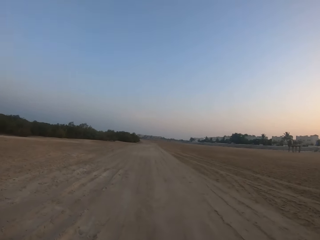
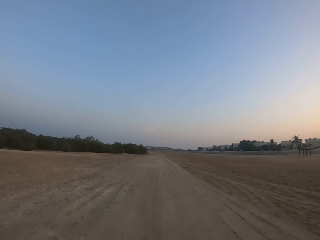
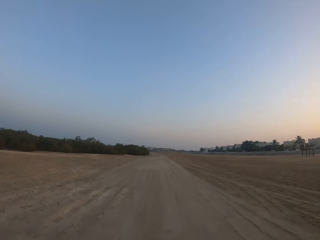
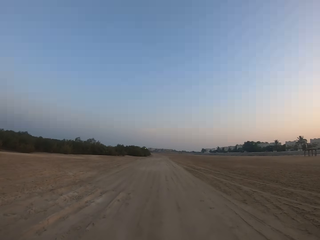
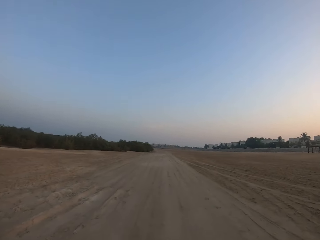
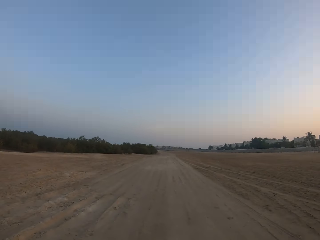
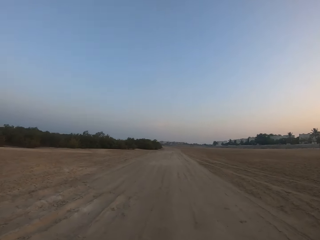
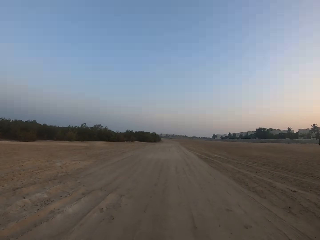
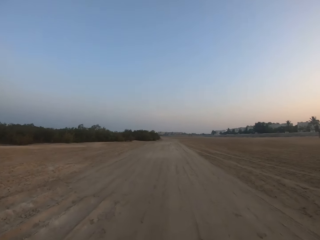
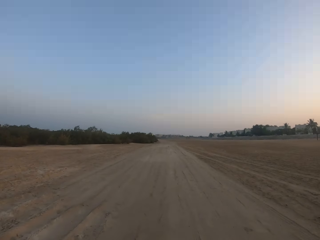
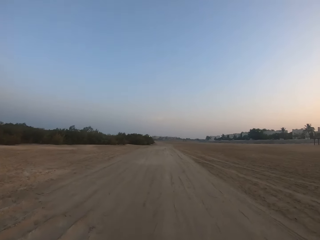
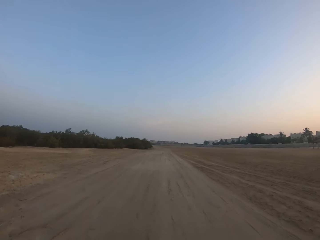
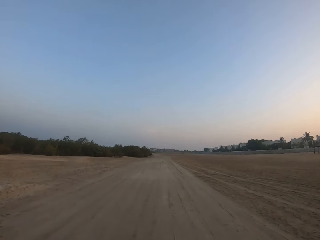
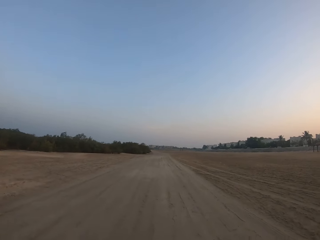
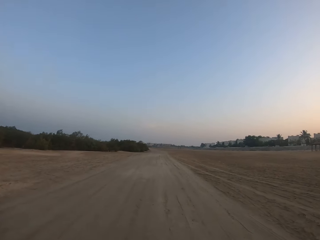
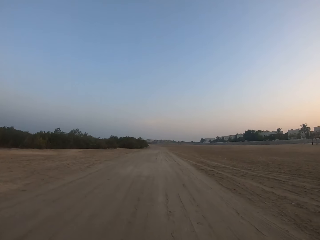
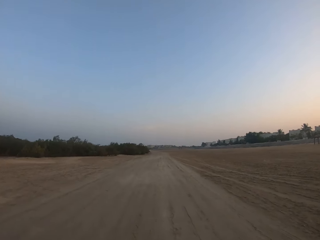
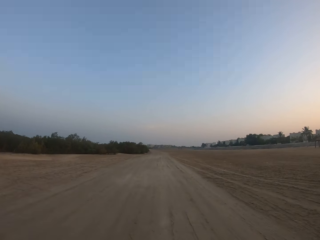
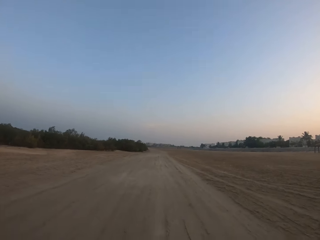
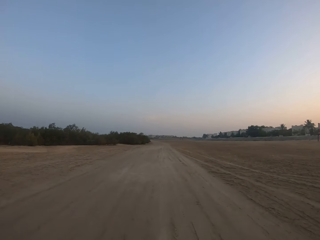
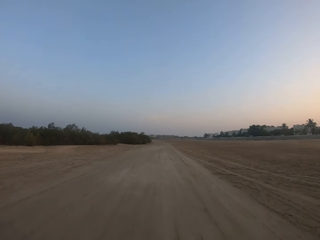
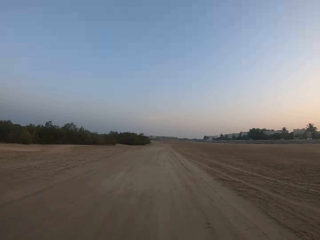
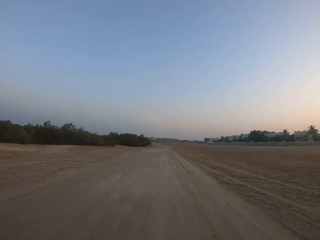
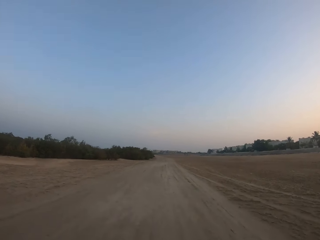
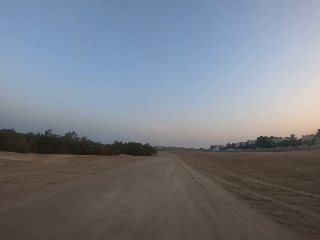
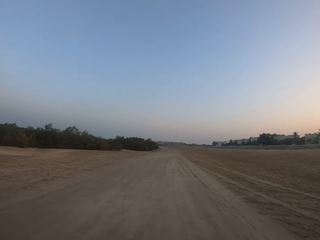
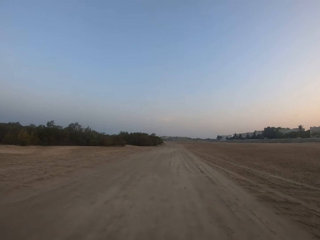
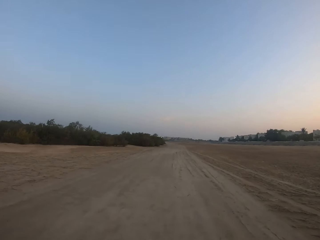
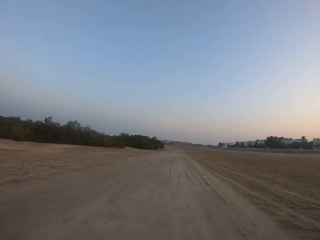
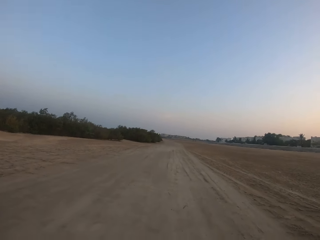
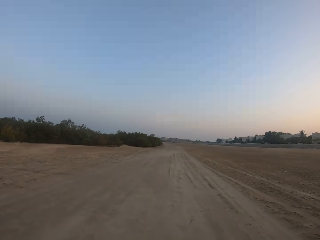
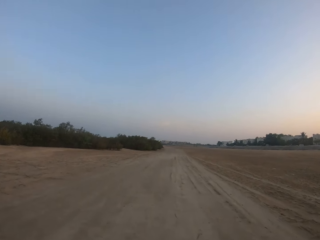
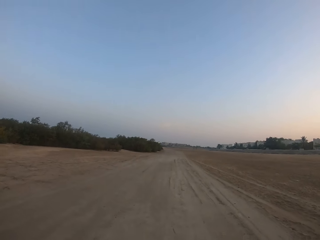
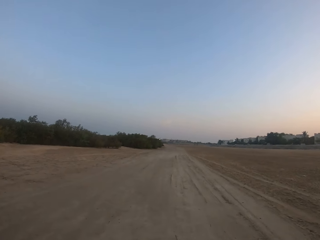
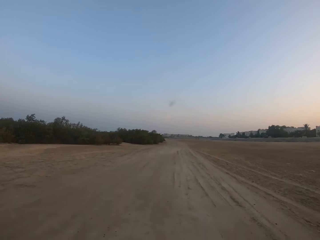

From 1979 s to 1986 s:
The camera wearer drives around.

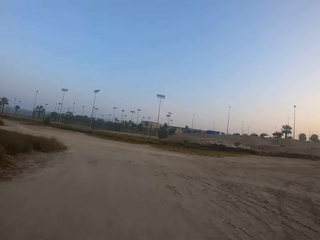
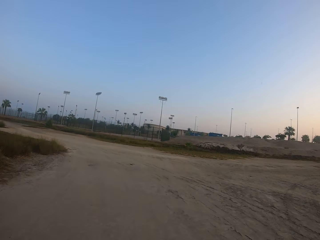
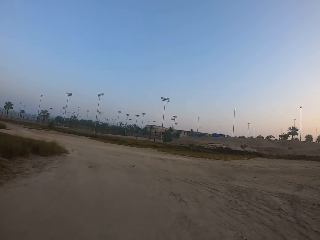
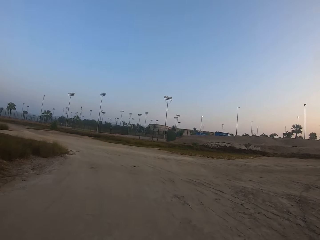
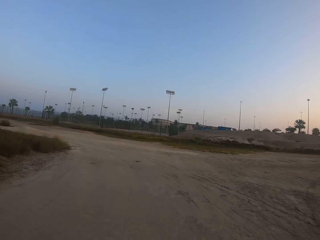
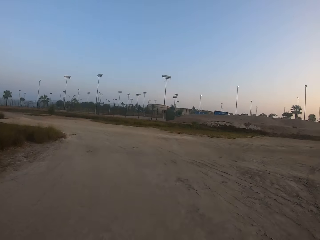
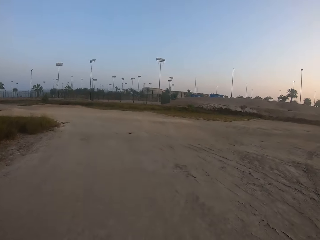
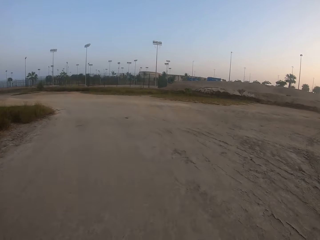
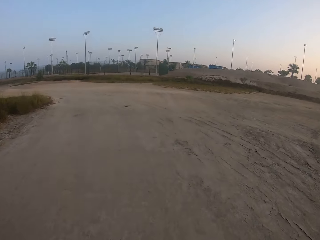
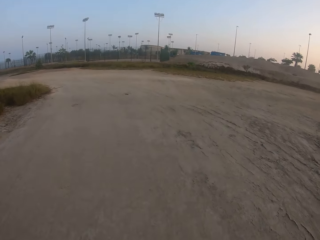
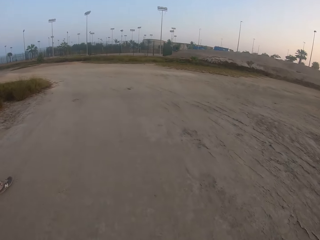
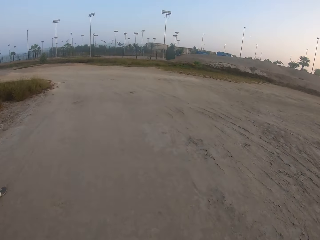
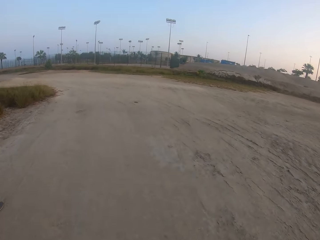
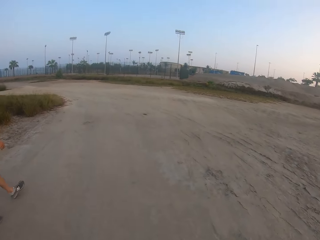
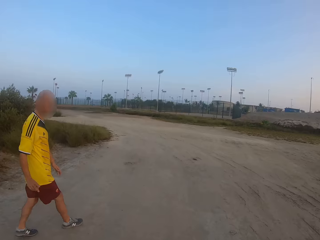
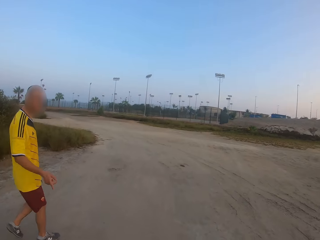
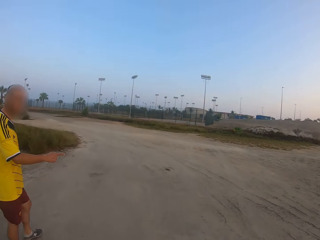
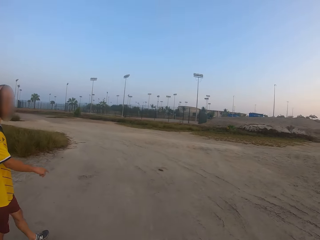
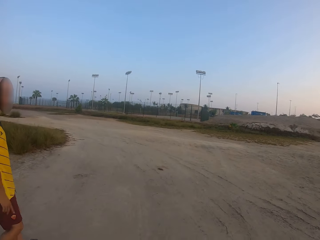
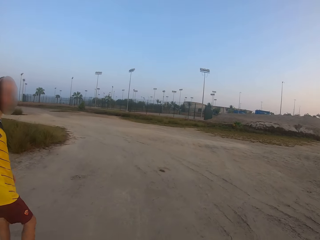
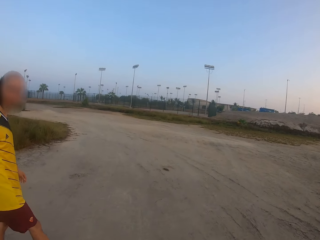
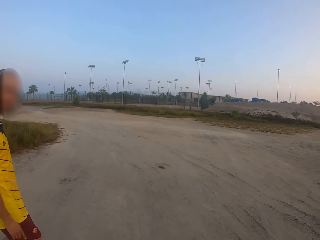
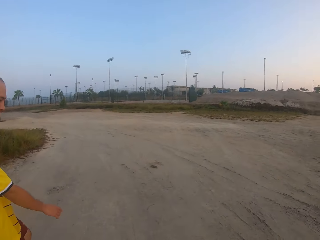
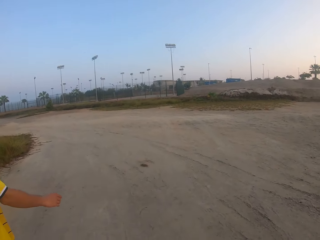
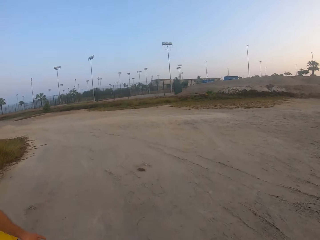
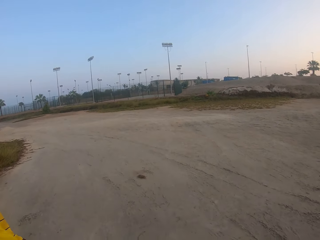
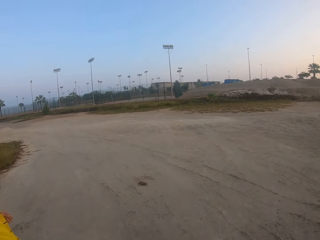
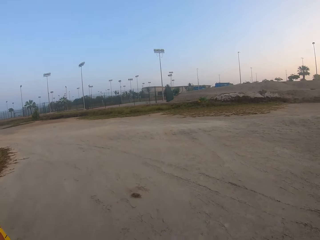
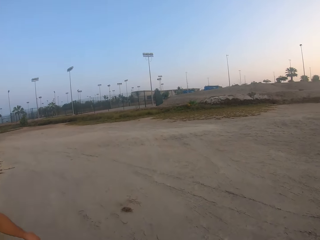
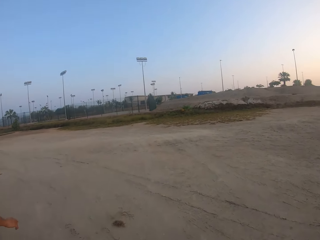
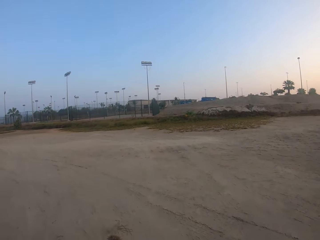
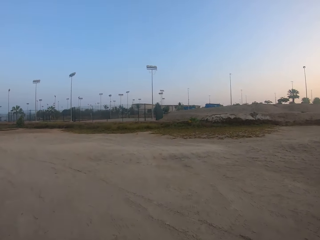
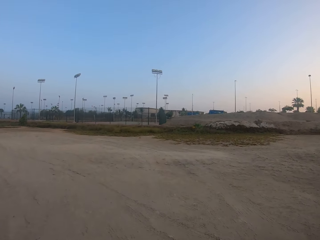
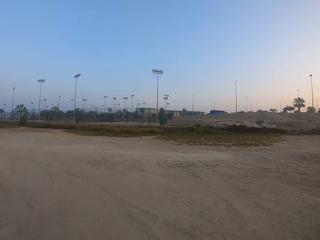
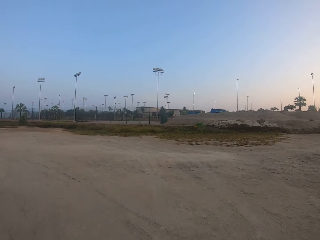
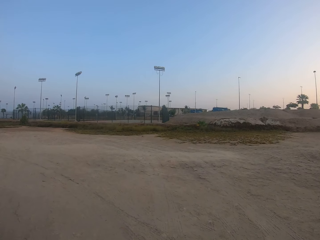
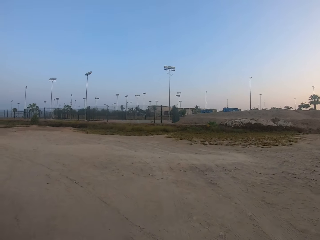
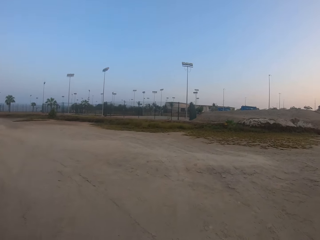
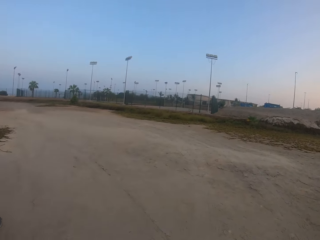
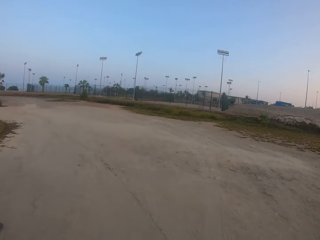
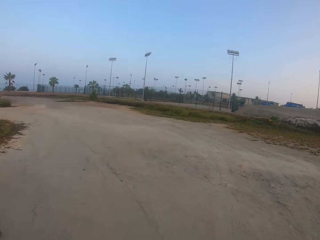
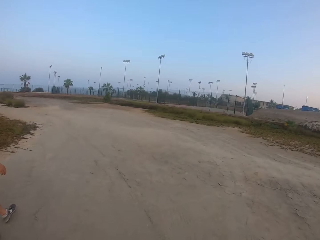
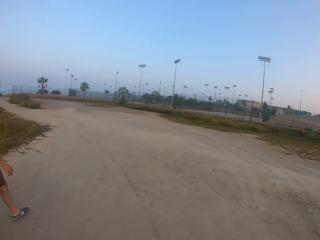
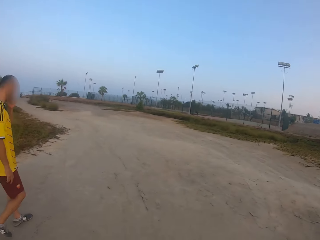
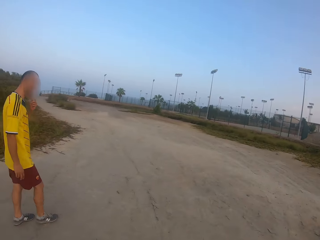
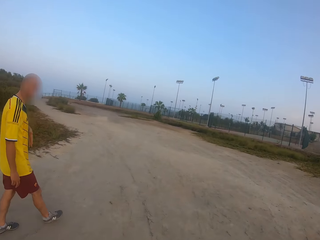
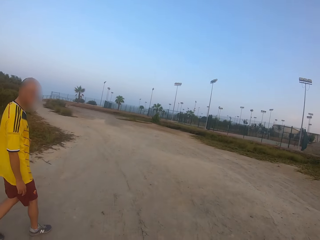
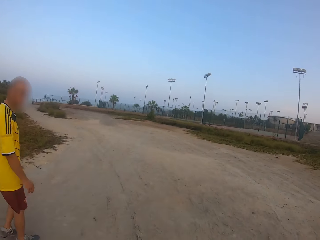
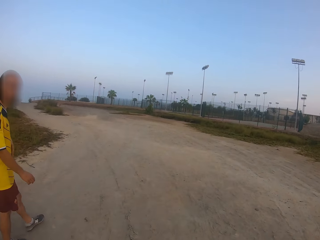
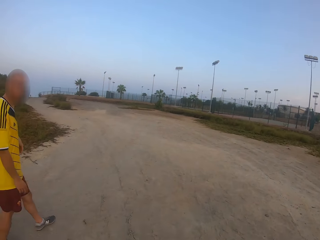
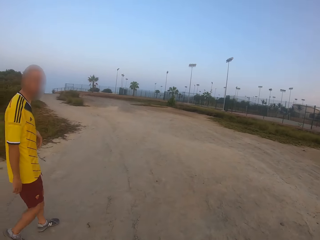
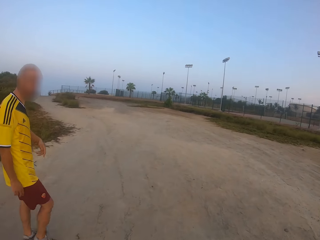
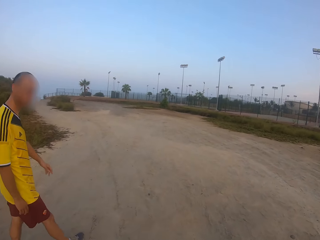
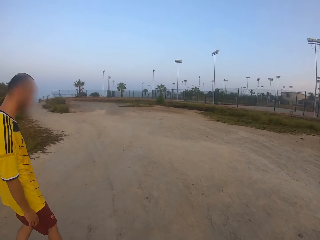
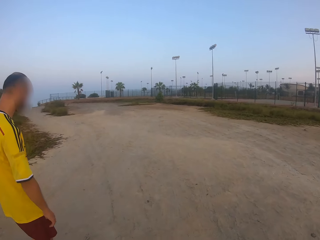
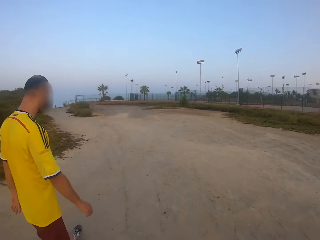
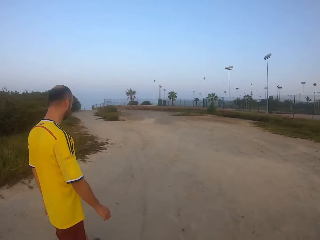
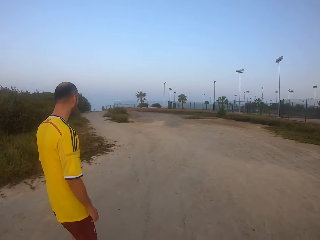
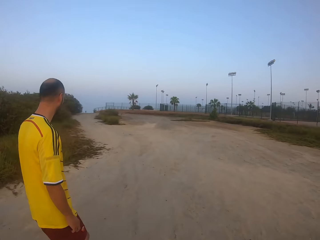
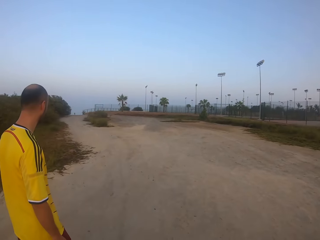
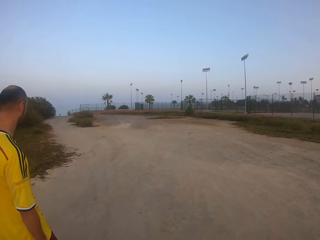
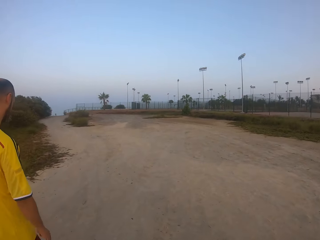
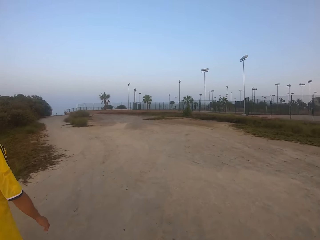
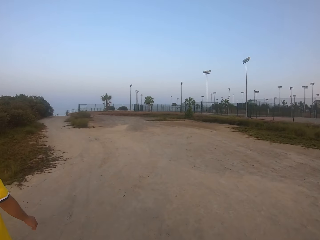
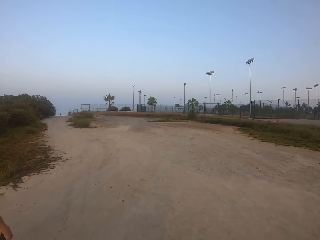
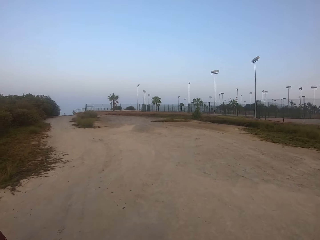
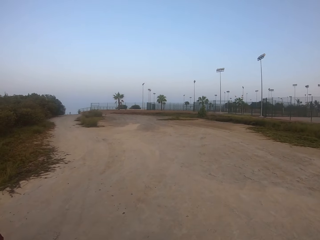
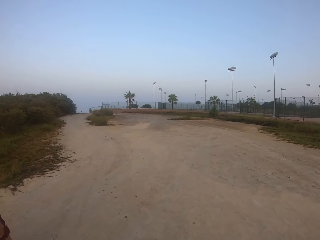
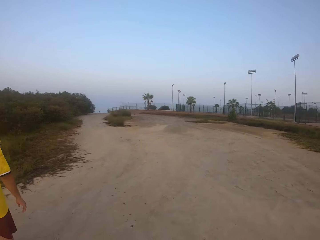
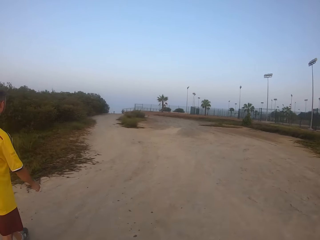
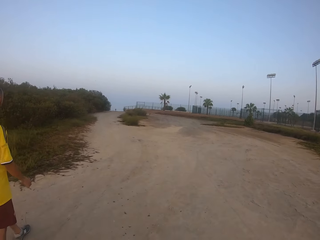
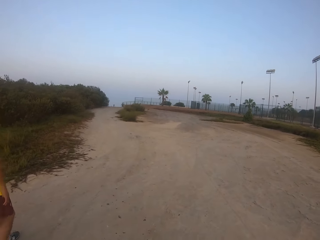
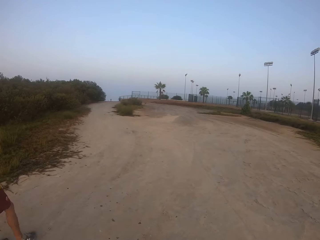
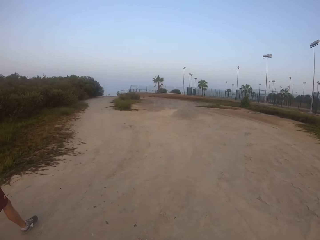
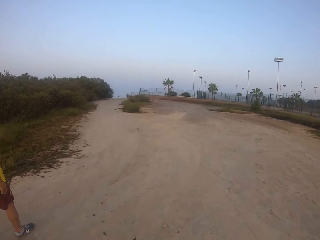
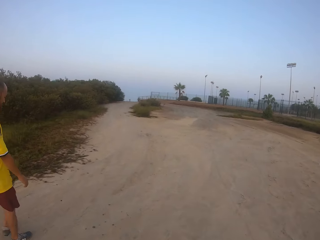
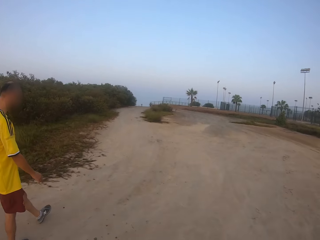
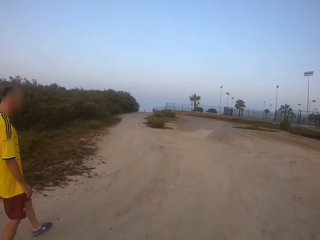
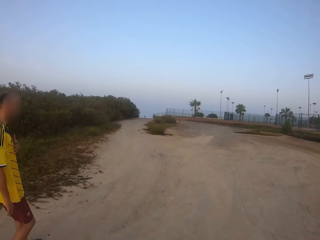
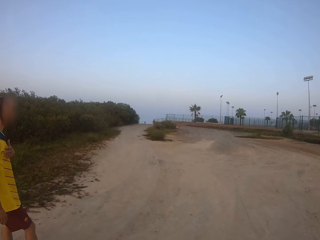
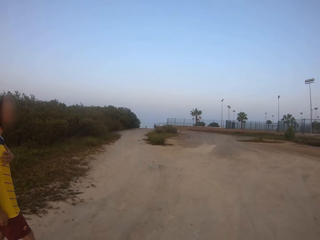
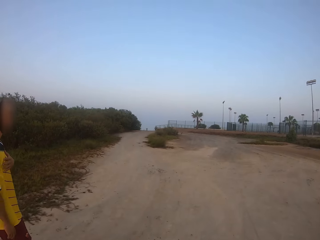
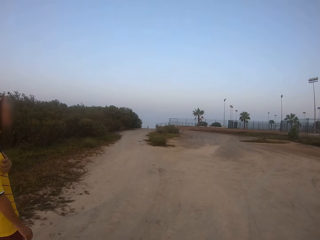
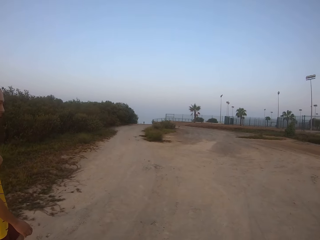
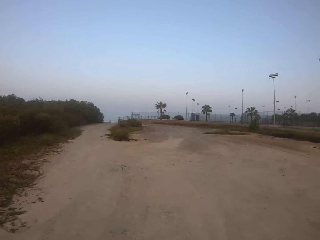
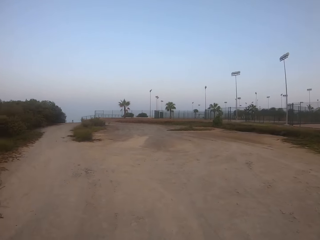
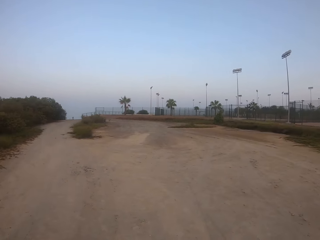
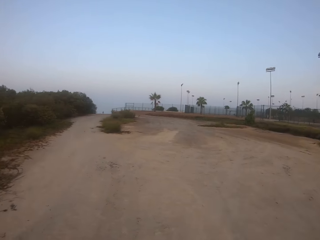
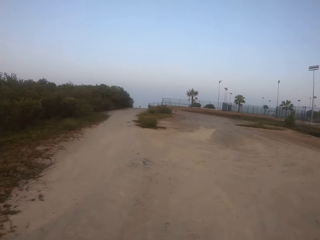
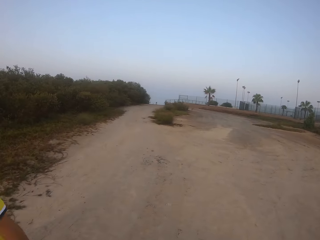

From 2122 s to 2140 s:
A man walks around. The camera wearer walks around.
